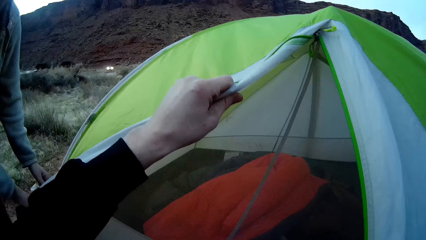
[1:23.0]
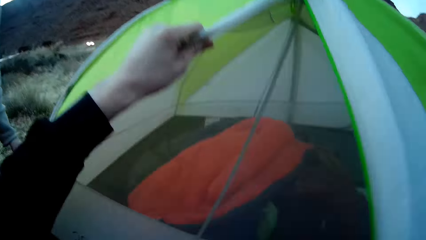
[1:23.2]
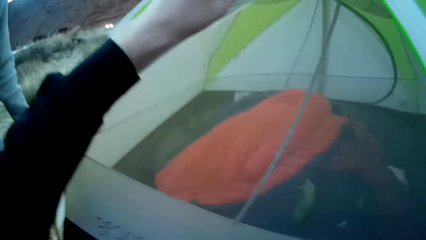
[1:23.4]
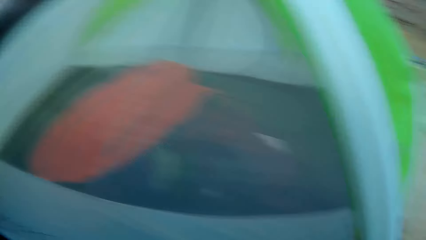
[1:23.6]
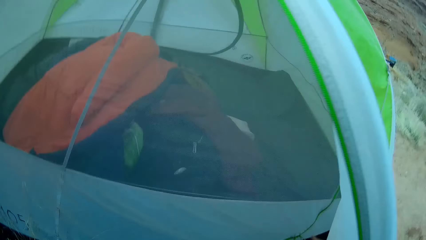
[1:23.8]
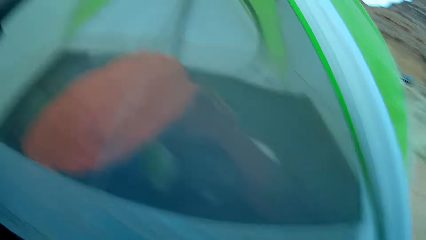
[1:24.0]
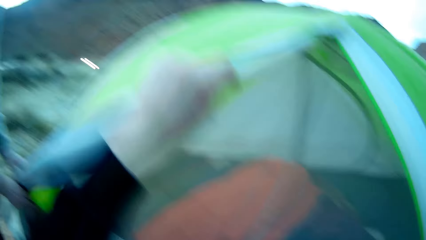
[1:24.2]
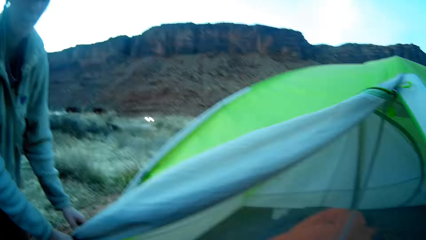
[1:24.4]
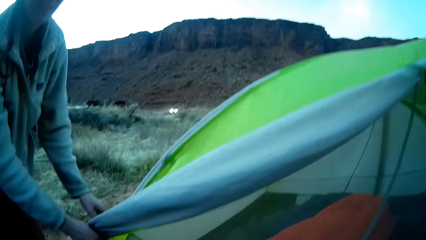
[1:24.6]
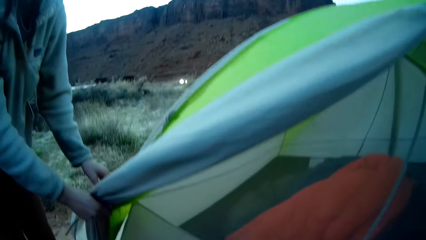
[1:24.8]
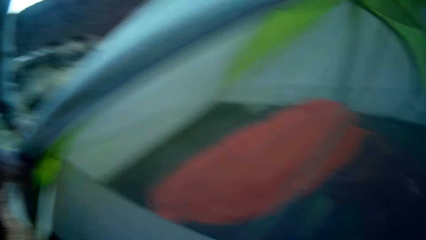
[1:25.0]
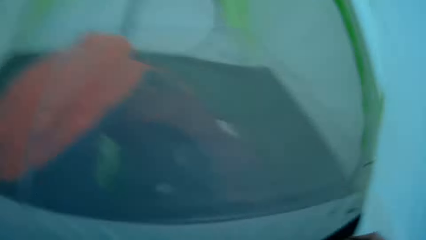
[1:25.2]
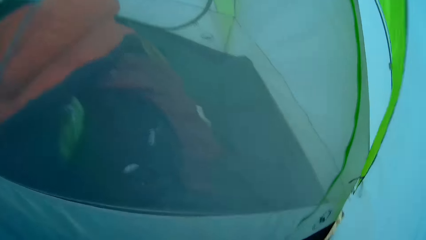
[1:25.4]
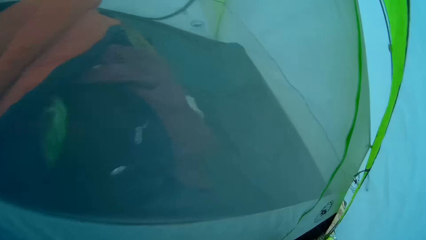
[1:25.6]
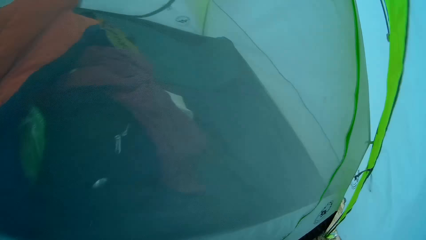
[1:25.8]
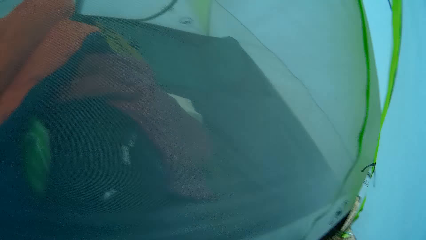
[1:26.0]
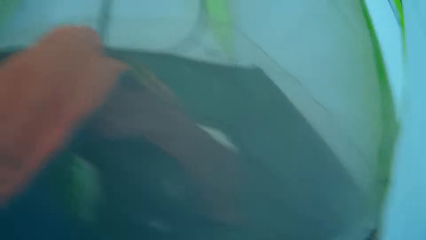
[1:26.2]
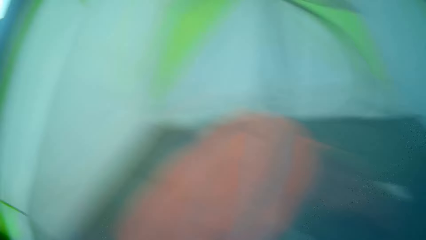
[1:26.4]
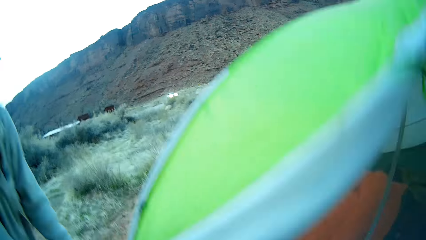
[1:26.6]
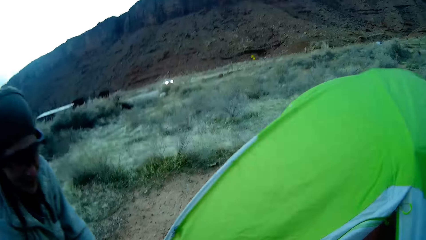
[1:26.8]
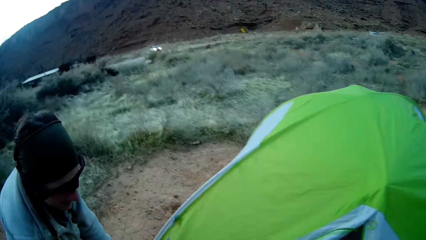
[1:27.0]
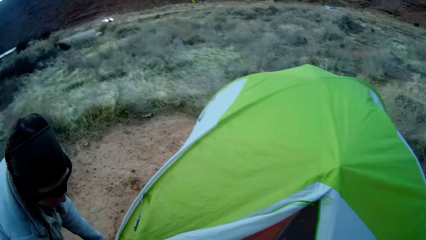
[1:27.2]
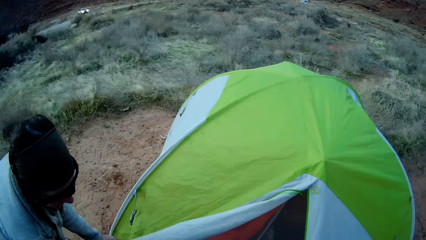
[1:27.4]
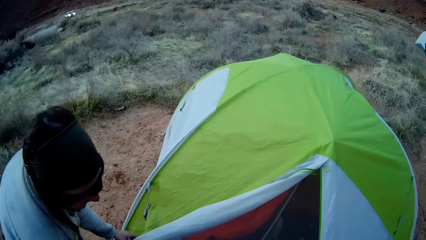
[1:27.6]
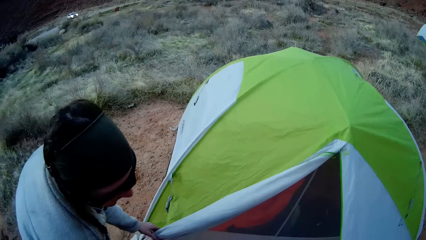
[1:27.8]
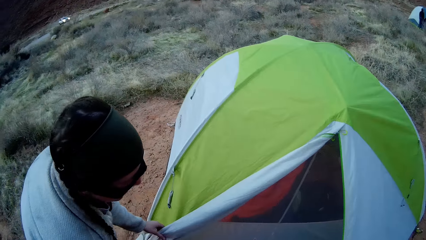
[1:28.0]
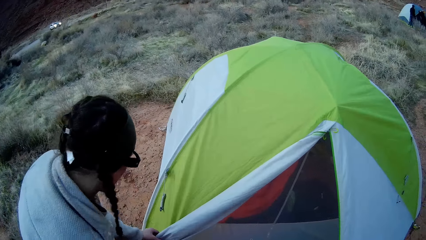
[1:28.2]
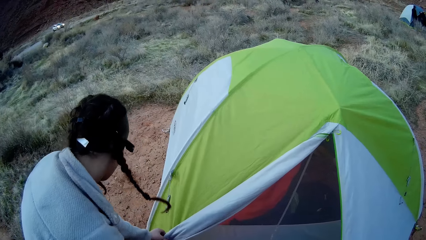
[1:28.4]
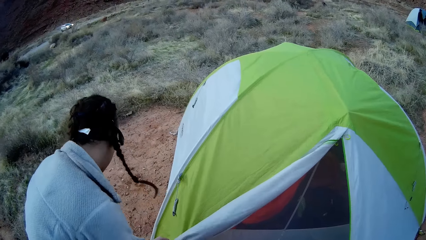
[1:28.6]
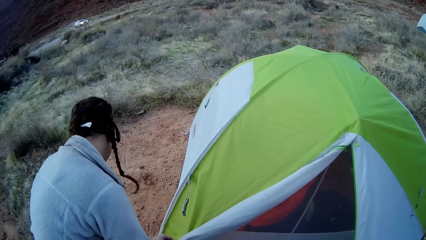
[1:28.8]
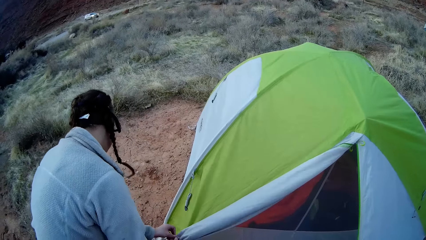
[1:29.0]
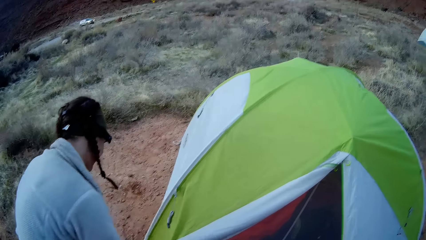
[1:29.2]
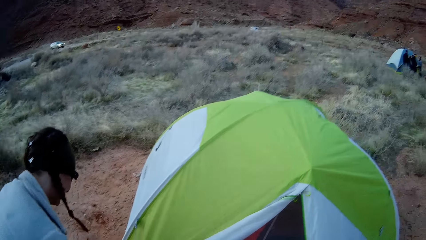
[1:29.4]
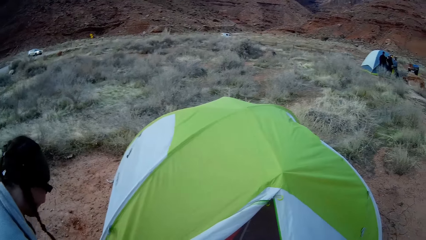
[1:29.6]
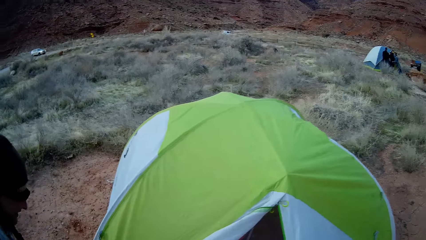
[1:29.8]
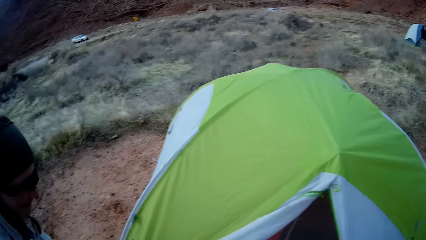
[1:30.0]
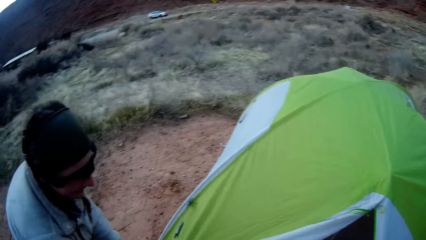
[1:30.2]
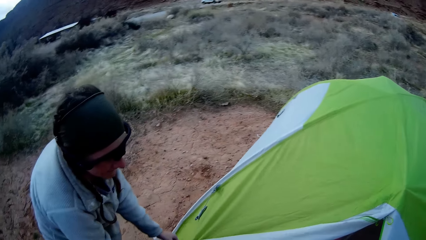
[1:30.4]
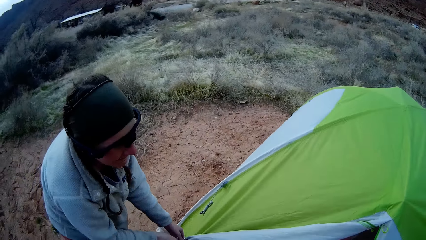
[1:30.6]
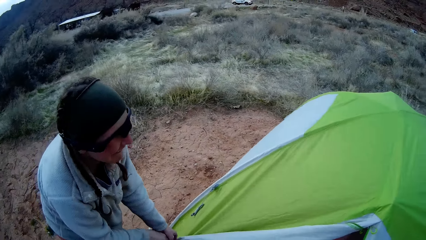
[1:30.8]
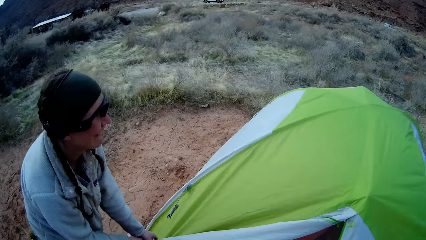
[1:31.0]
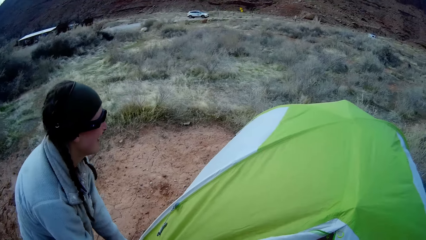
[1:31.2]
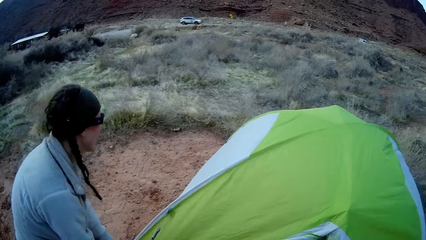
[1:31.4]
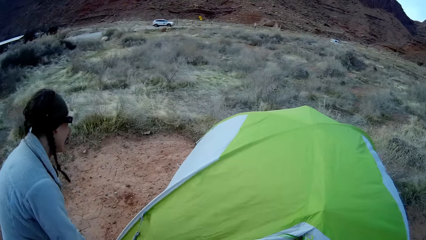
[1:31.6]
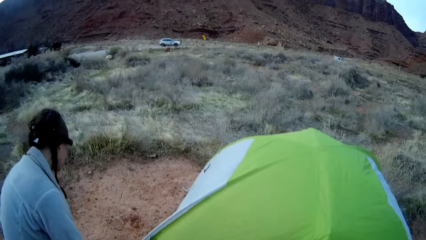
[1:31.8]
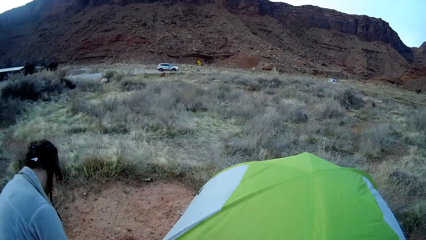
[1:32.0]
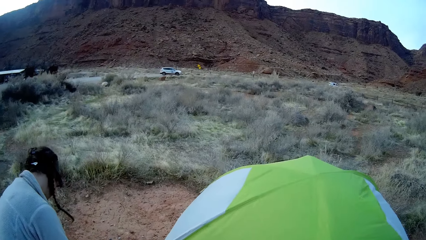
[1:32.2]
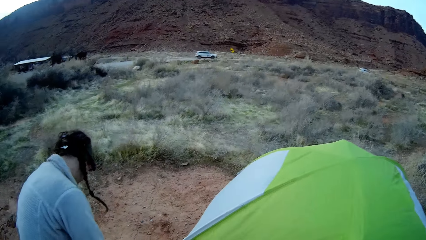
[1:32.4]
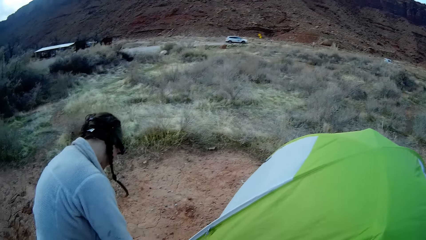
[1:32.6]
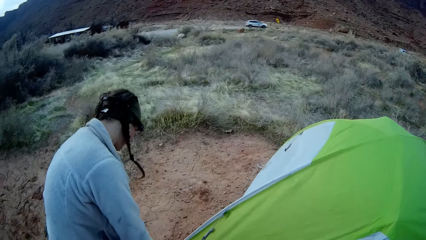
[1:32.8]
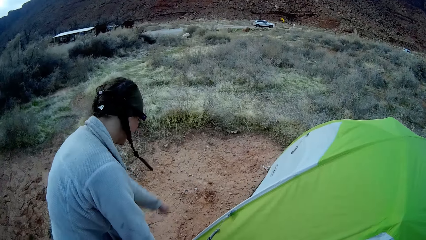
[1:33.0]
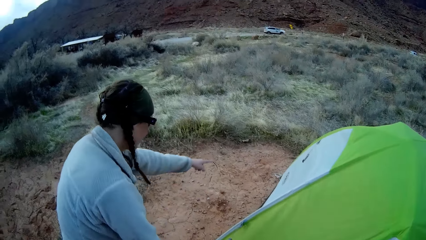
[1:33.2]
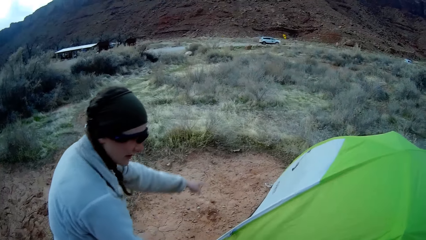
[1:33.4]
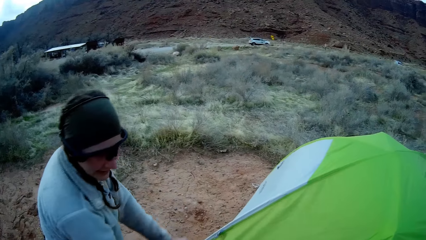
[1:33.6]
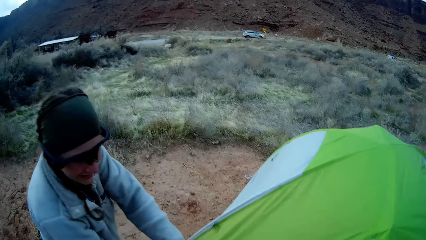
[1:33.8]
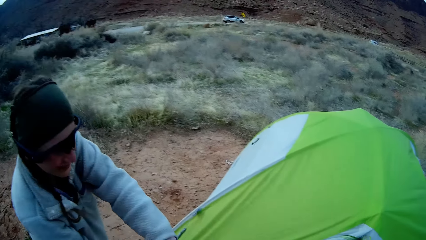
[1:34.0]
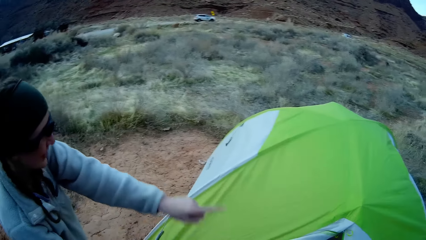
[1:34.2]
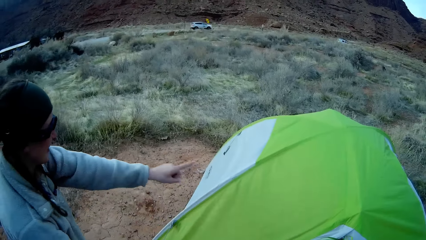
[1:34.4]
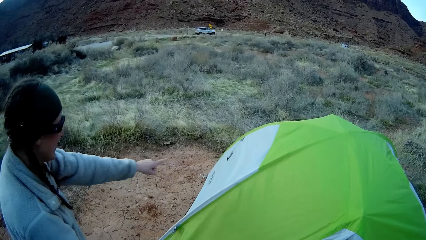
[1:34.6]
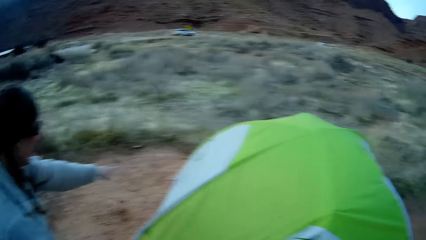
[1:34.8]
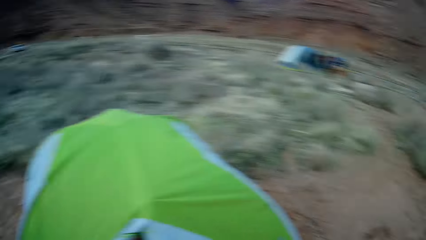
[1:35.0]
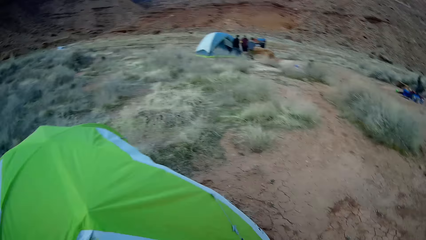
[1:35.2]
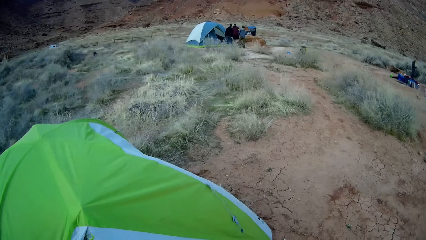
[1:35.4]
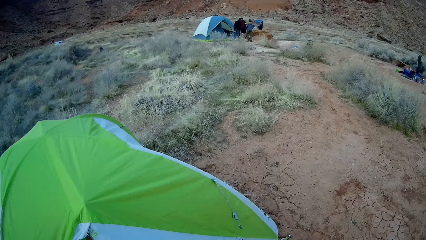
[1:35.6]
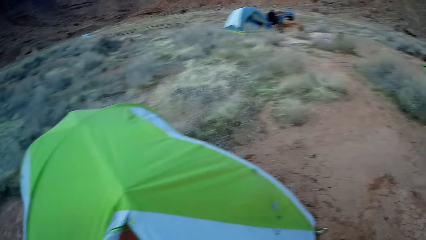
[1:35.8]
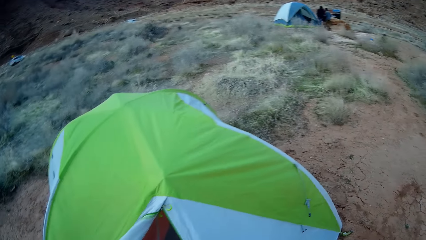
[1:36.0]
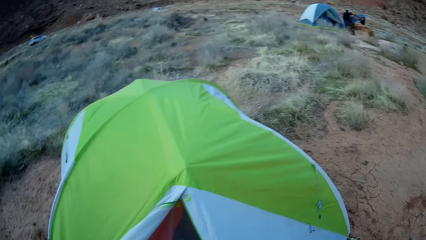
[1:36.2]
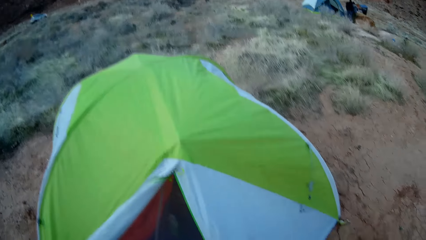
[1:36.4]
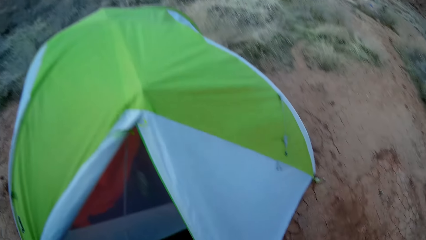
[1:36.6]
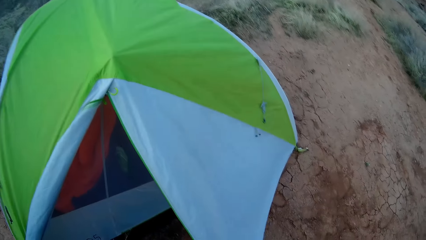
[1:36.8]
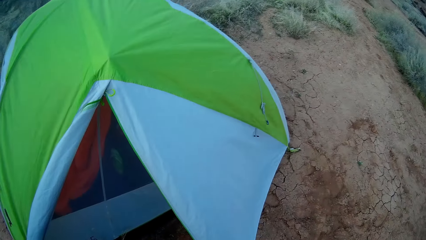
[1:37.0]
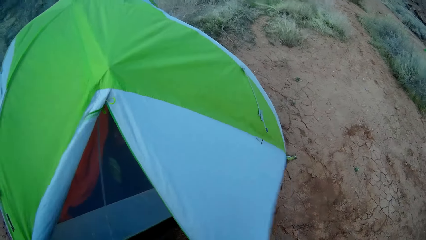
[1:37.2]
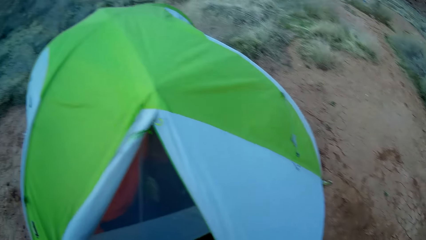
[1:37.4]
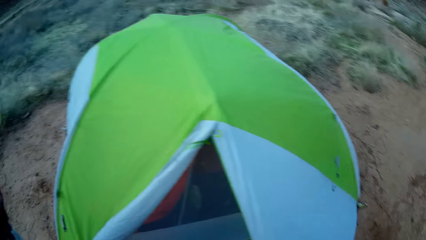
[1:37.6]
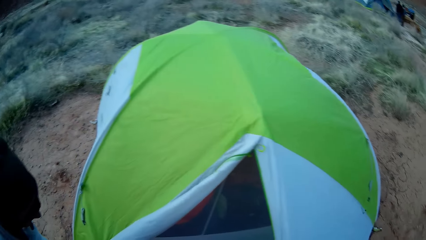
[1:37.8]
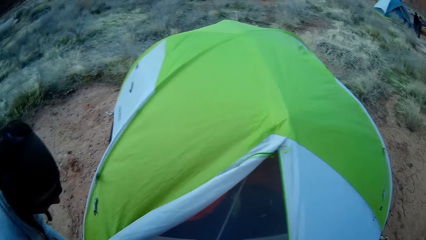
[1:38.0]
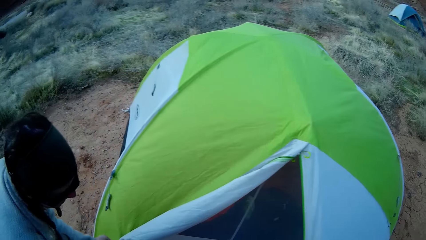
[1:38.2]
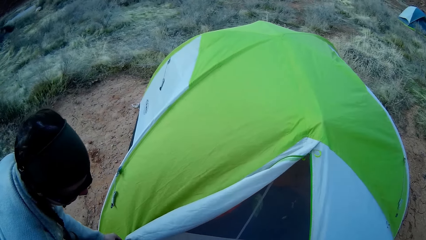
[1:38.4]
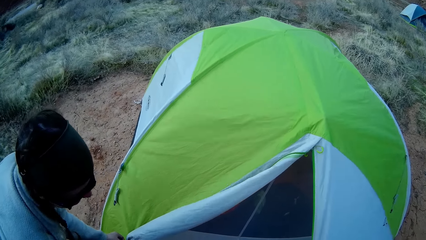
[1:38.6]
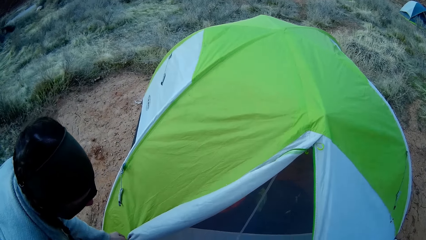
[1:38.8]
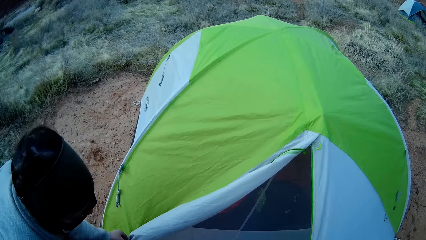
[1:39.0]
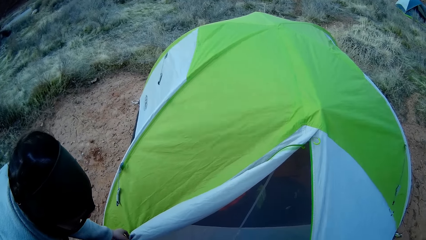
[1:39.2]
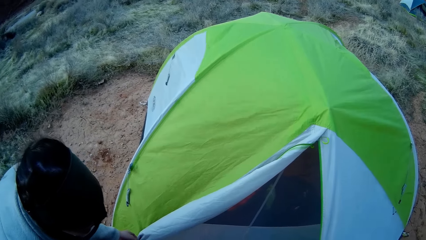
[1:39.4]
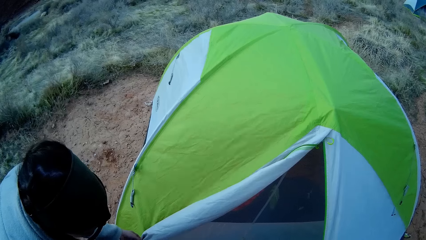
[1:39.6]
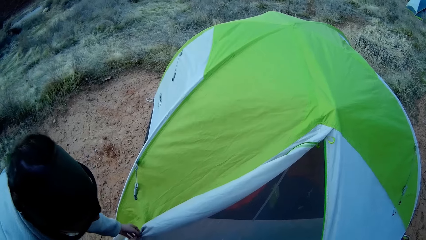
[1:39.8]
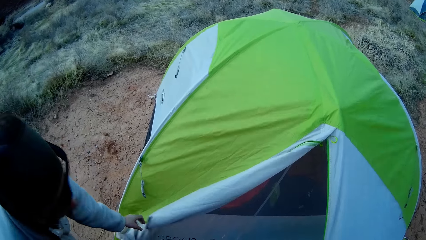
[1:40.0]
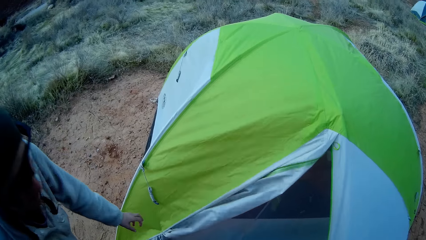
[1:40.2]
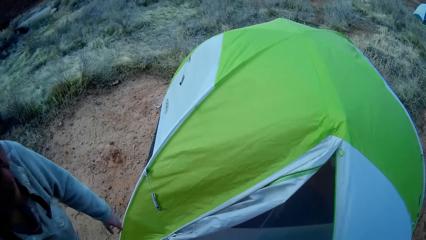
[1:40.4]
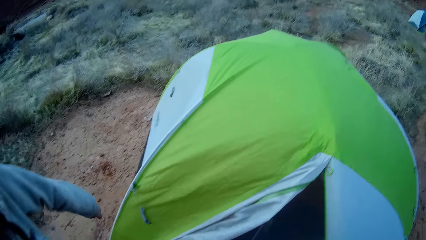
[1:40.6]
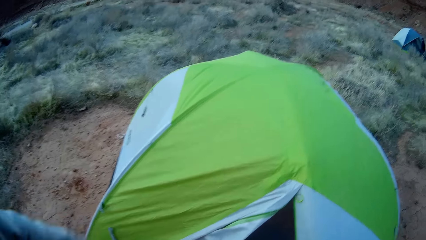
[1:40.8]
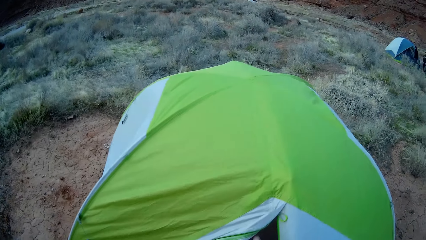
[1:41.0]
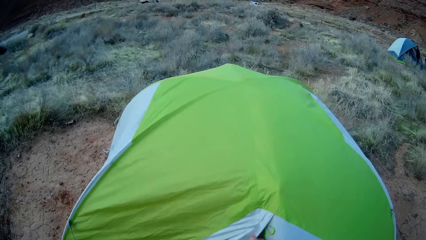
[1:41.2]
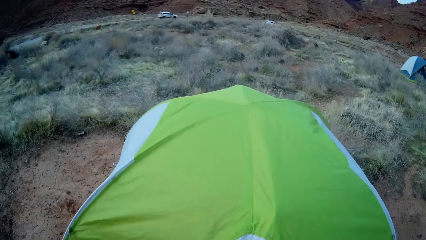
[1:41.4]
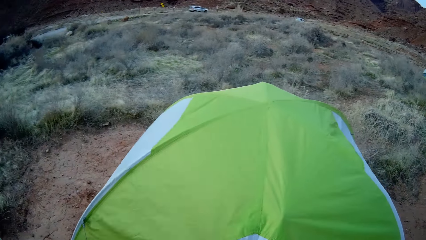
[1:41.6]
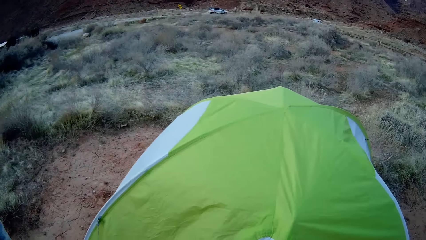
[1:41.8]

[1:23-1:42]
The camera wearer touches the tent. They fold the tent's entrance. They stand up. A person converses with another person. The camera wearer looks at the tent.
